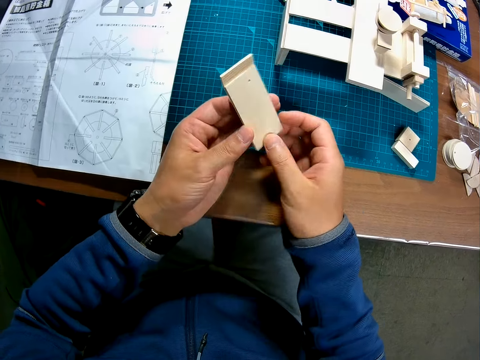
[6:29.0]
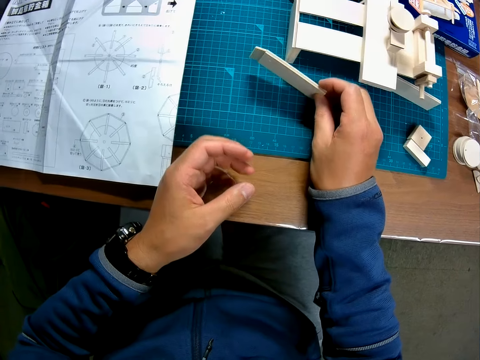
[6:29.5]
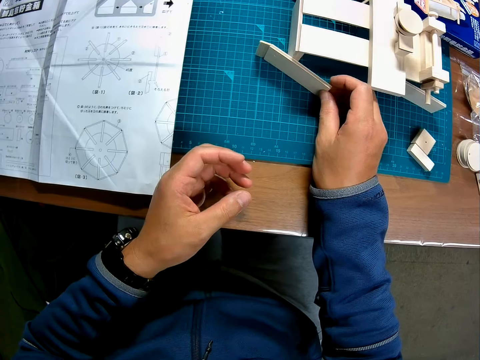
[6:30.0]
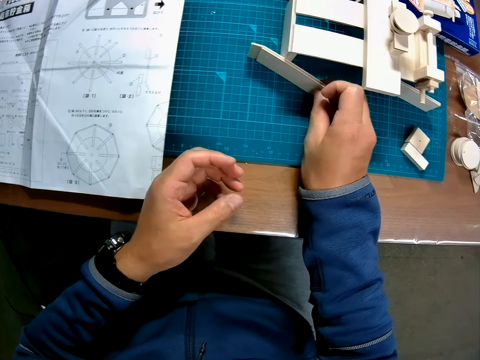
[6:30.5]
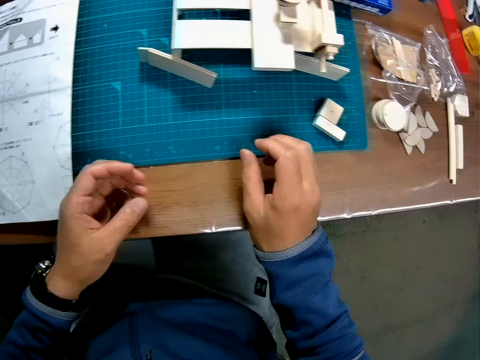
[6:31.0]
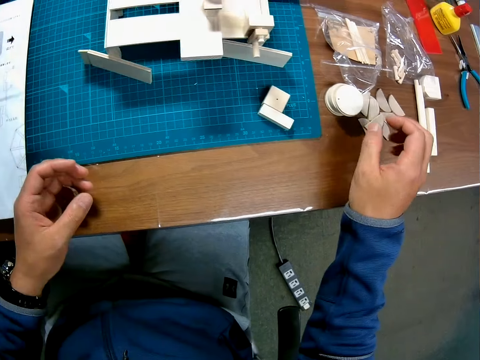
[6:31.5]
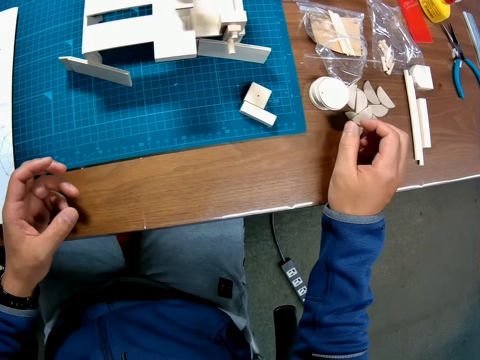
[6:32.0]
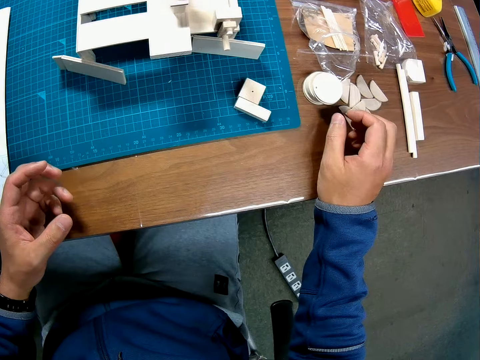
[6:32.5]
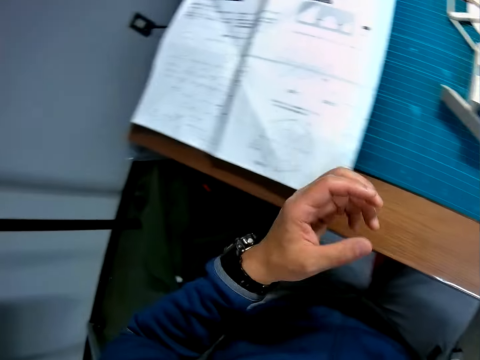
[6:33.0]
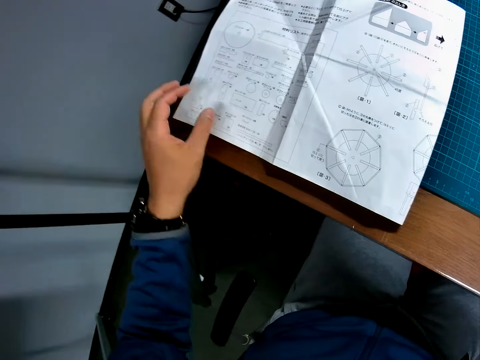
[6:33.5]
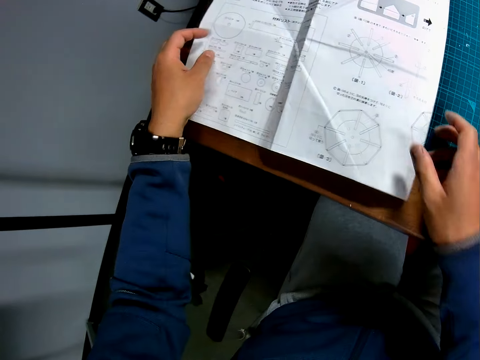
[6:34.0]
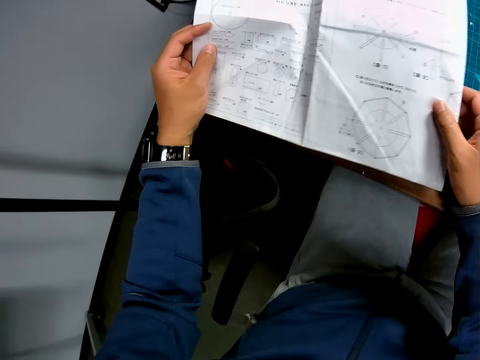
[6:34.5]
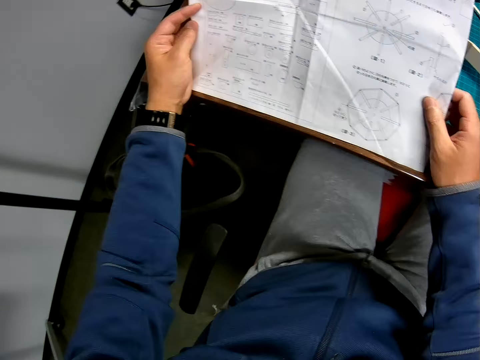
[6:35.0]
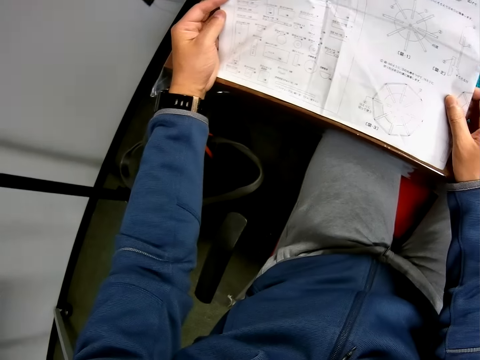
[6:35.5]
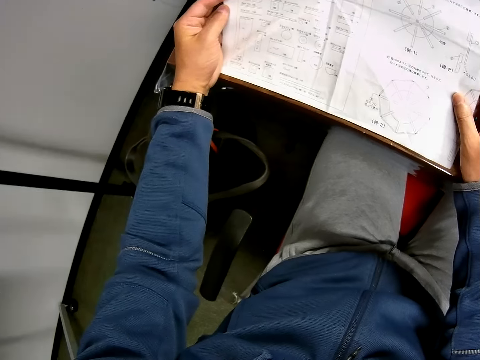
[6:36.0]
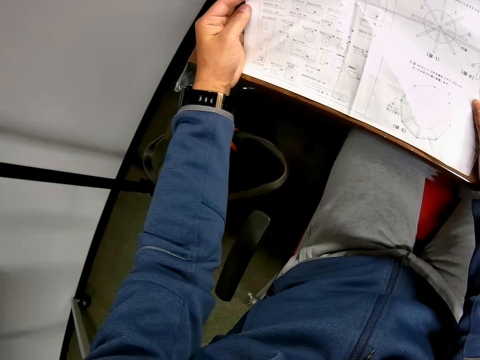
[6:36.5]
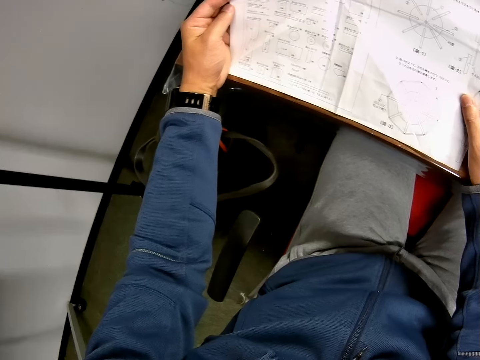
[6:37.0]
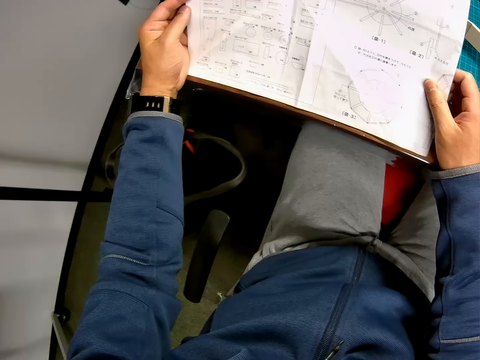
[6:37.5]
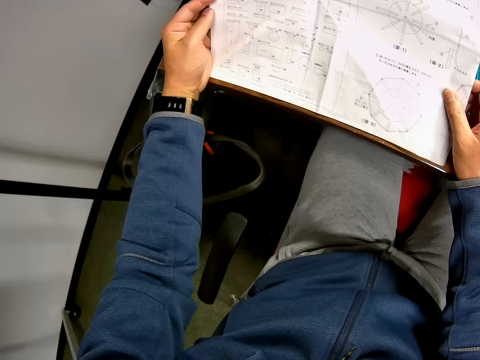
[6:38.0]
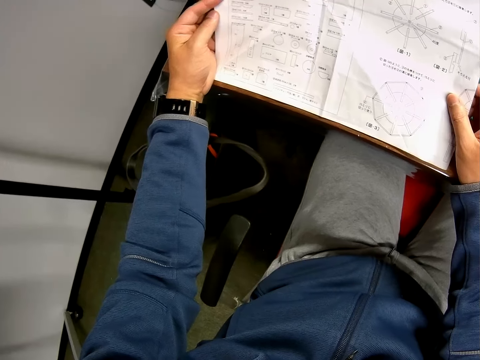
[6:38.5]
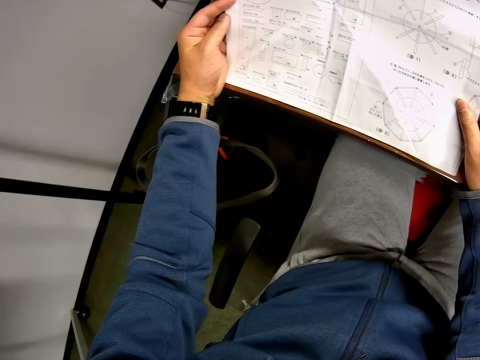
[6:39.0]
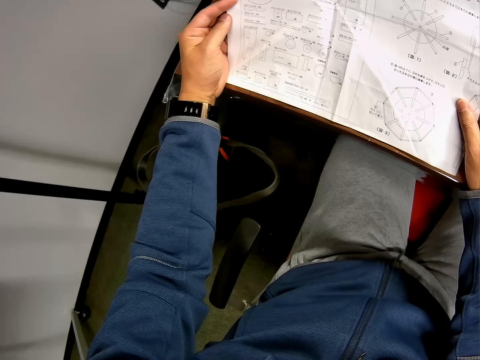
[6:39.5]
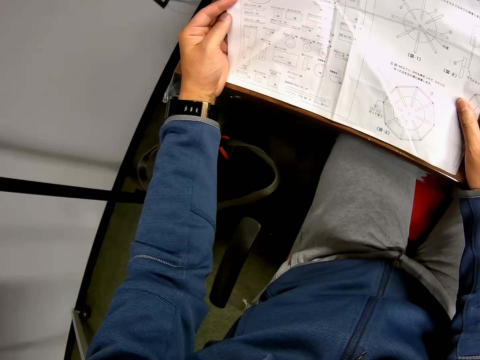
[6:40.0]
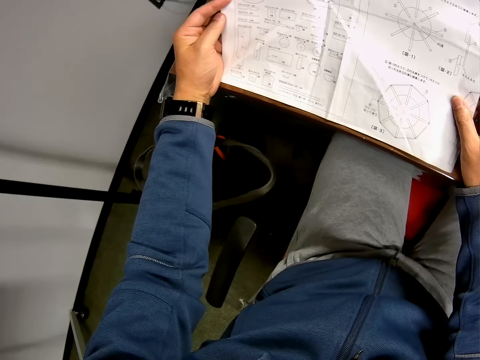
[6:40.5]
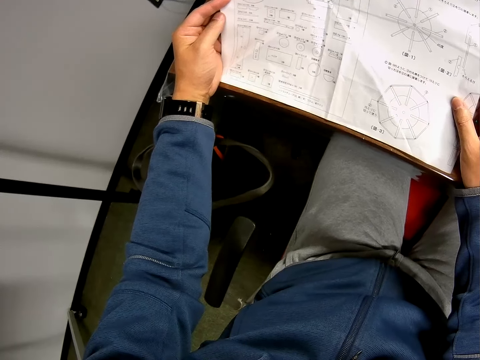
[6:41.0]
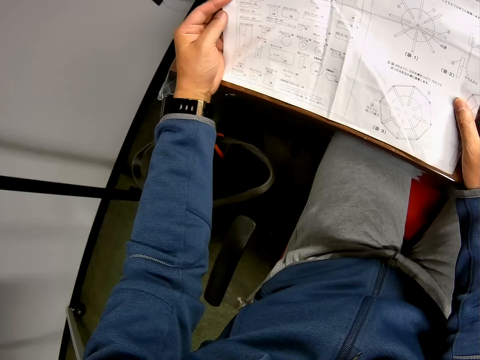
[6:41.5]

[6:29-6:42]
The camera wearer puts down the piece of woodcraft. They pick up the manual paper. They read the manual paper.

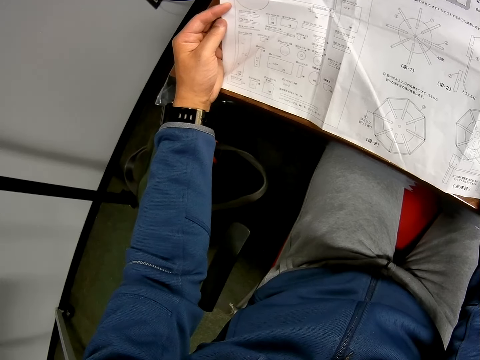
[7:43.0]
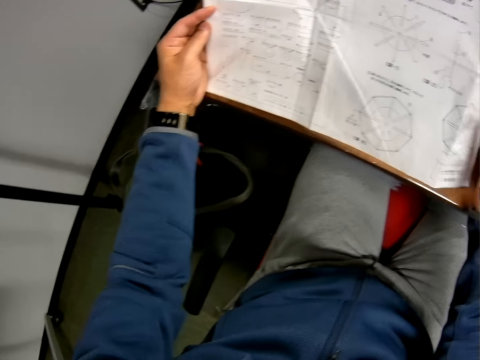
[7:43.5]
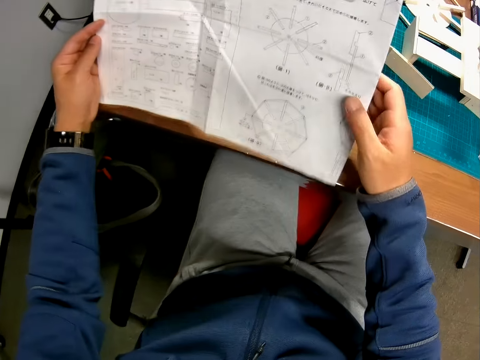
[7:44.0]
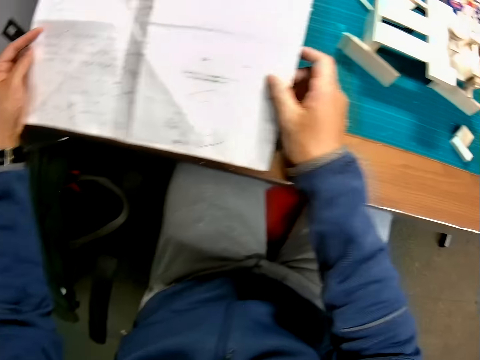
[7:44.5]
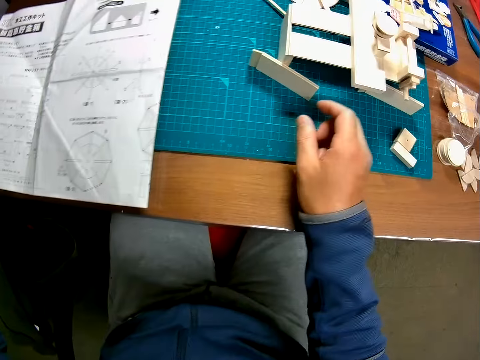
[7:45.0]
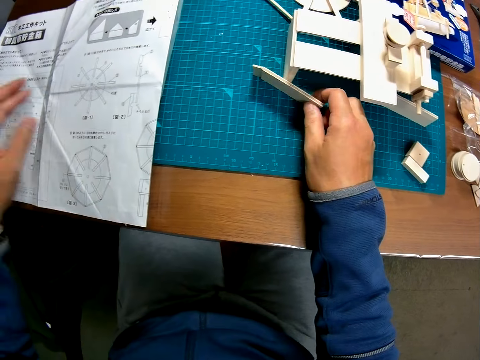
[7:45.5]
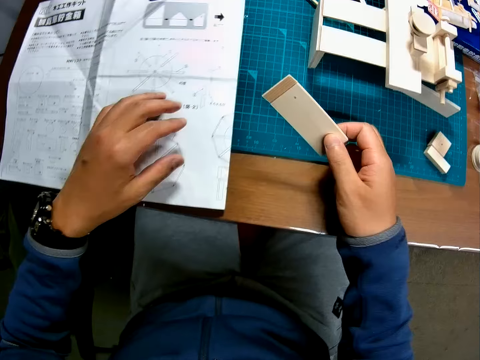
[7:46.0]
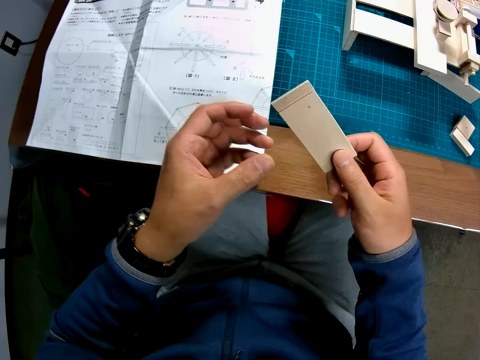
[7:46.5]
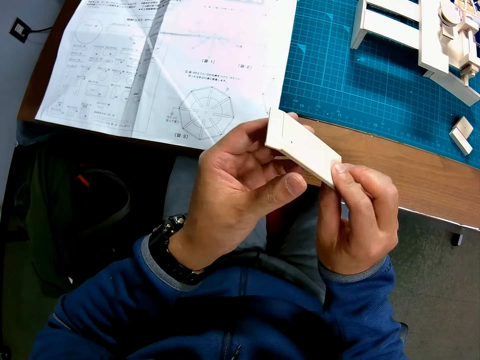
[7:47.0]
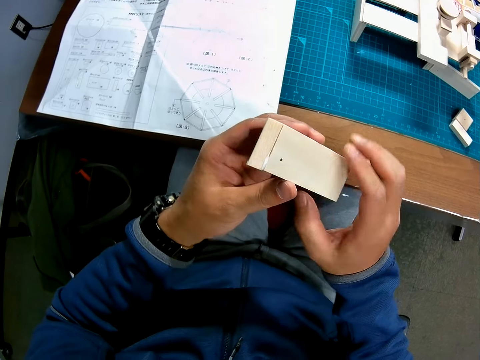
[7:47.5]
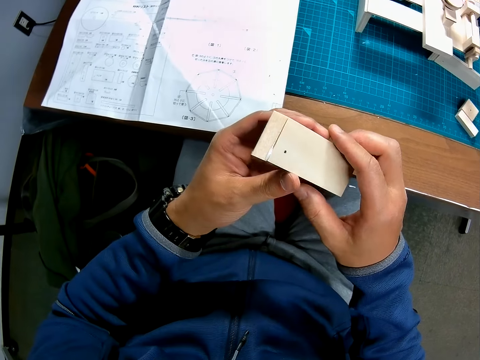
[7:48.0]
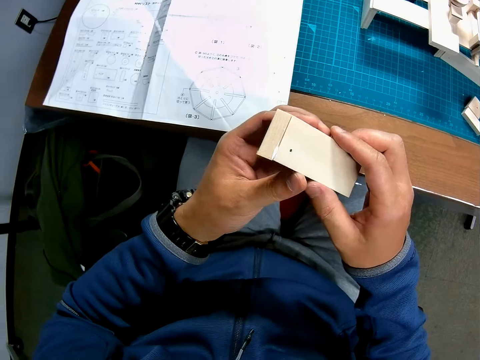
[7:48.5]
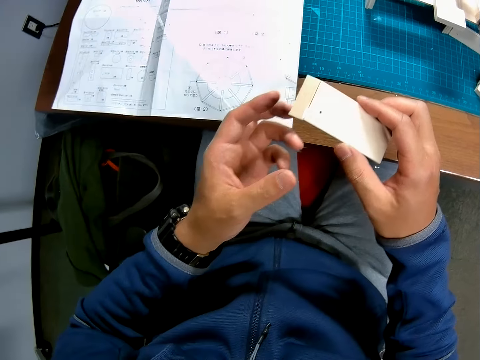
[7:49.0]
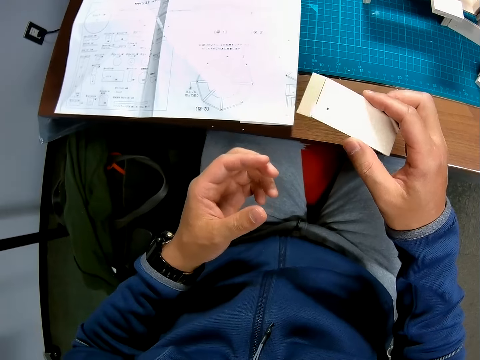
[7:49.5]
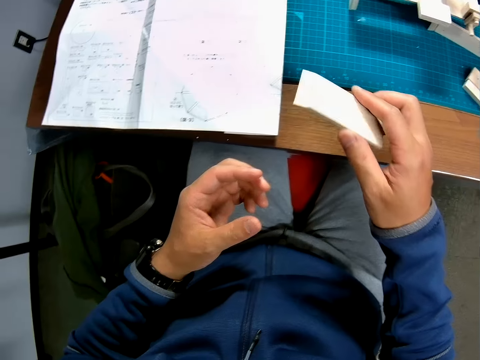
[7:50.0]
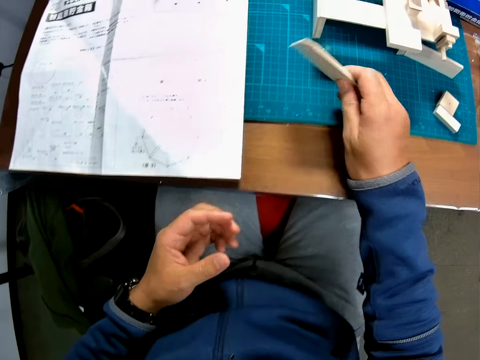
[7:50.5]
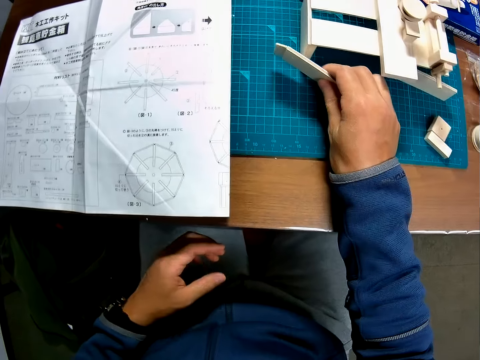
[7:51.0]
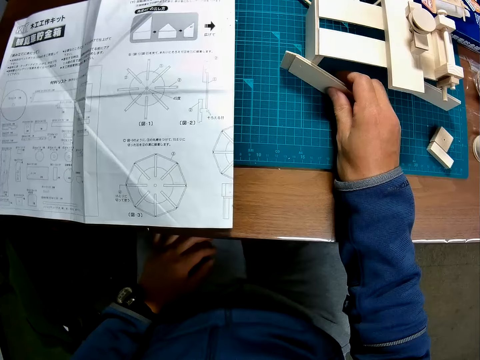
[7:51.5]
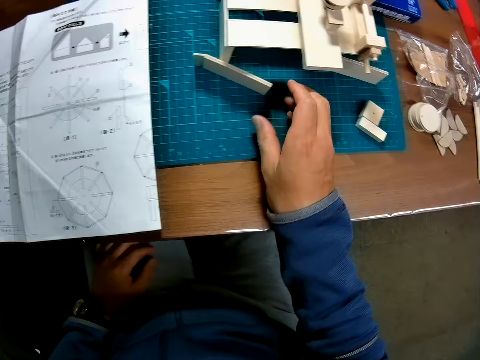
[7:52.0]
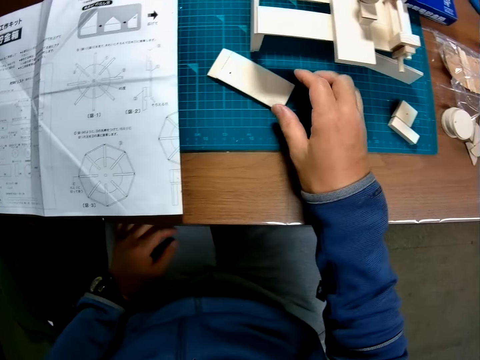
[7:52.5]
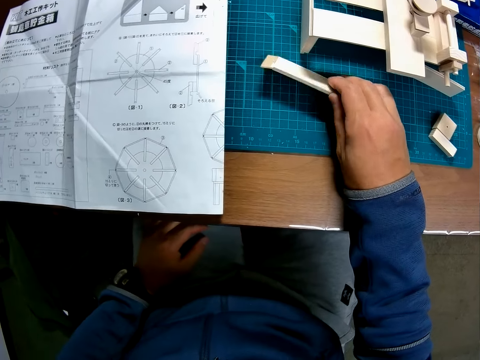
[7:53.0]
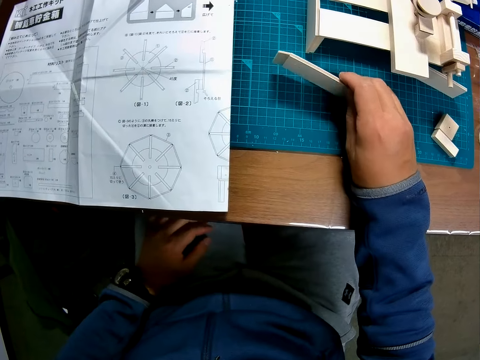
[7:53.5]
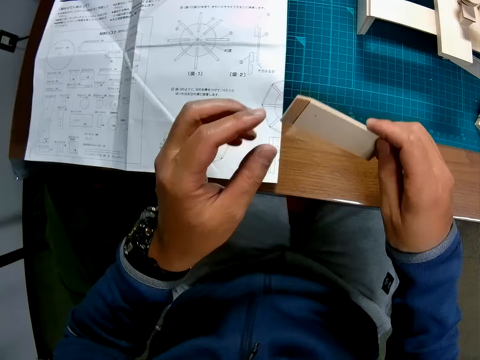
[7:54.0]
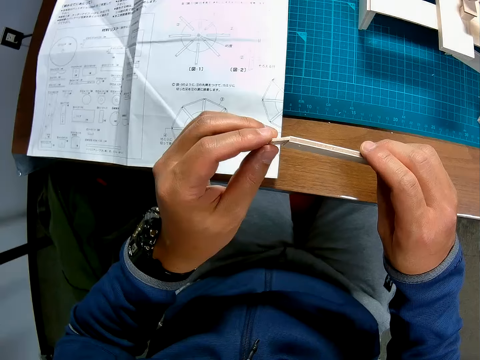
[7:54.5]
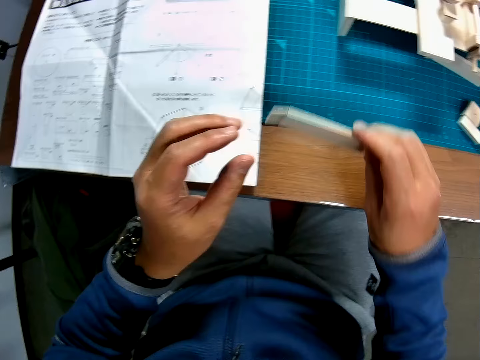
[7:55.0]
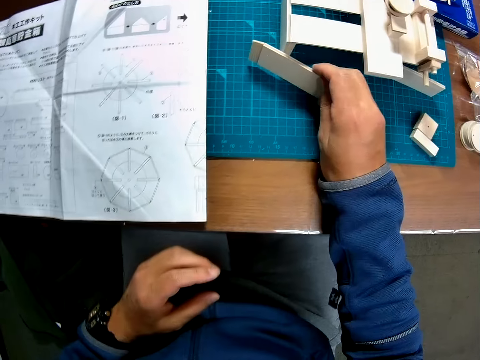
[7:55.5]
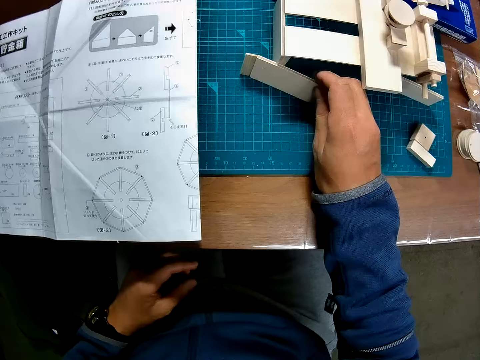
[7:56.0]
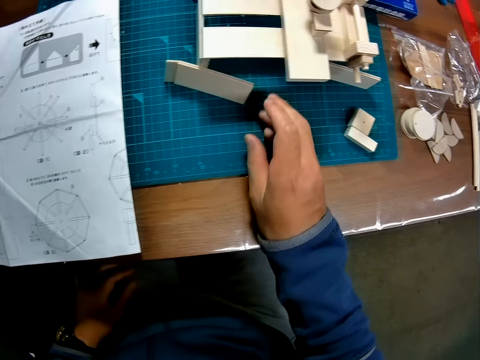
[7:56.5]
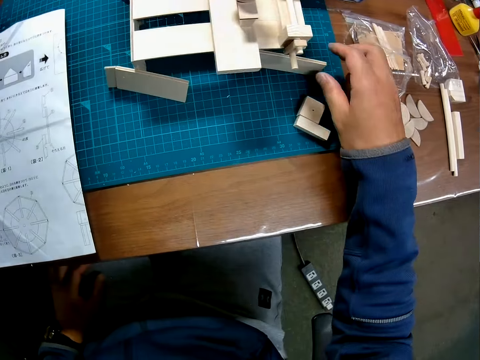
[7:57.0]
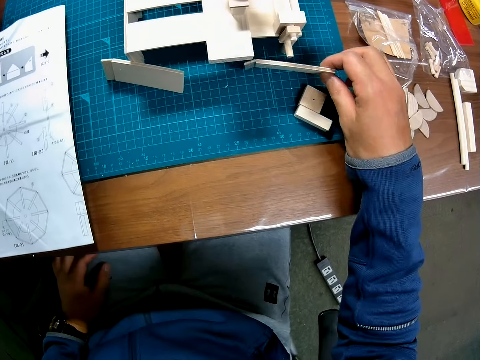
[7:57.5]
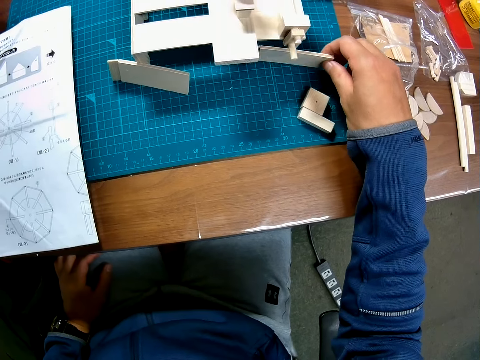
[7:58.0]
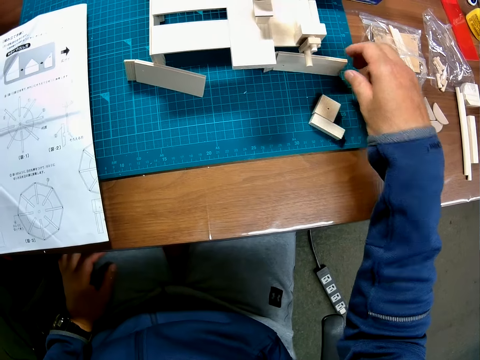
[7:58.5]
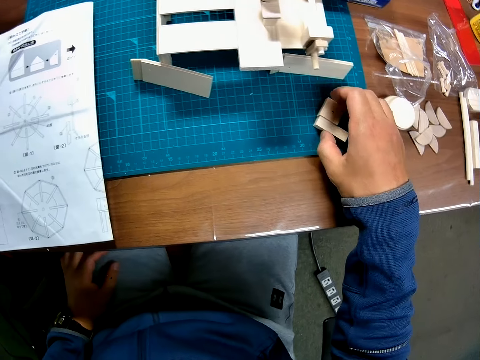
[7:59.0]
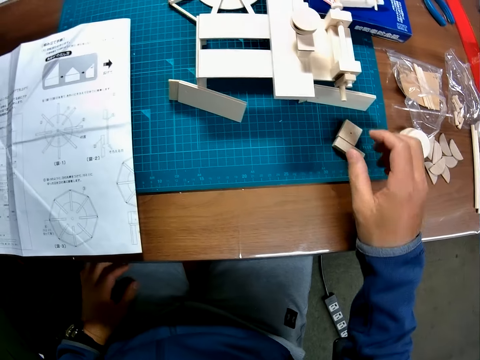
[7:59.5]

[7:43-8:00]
The camera wearer drops the paper manual. They pick up the piece of woodcraft and observe the piece of woodcraft. They put down the piece of woodcraft. They pick up the piece of woodcraft, observe the piece of woodcraft, and put down the piece of woodcraft. They take a wood piece and drop the wood piece. They assemble the woodcraft. They adjust another wood piece.
